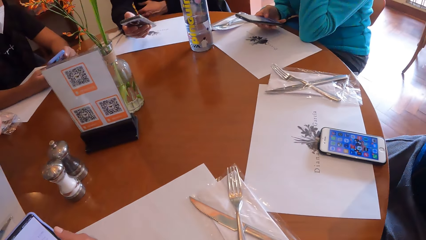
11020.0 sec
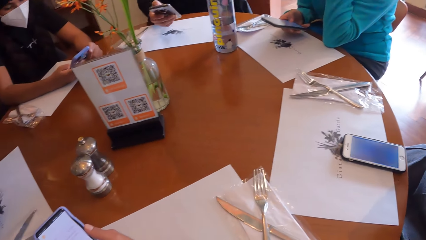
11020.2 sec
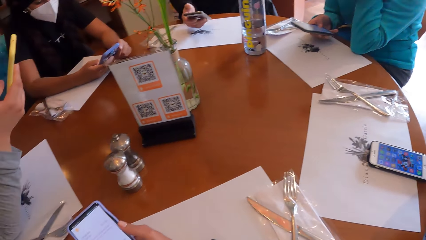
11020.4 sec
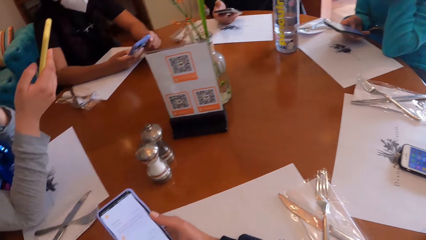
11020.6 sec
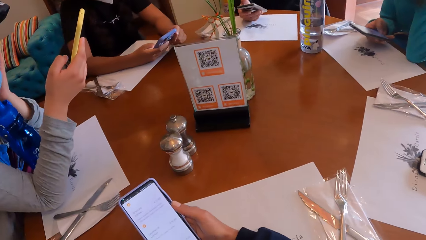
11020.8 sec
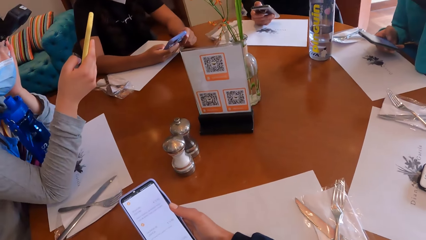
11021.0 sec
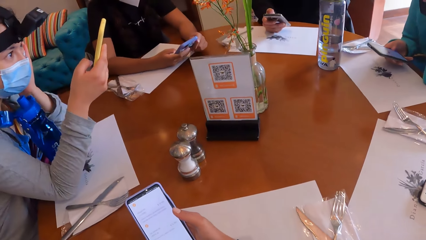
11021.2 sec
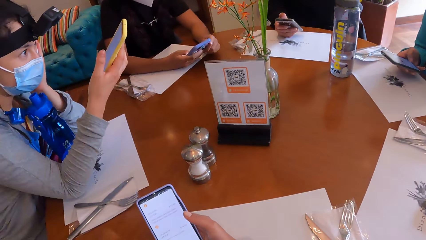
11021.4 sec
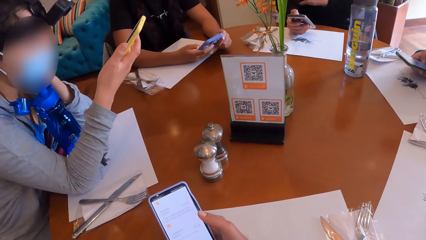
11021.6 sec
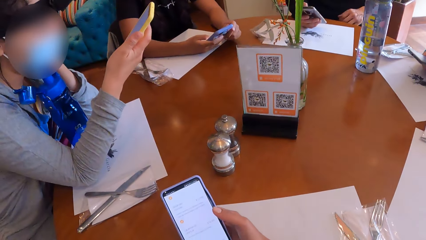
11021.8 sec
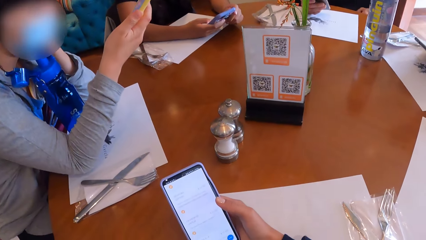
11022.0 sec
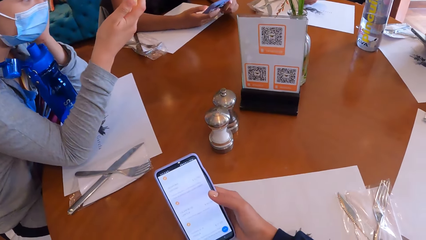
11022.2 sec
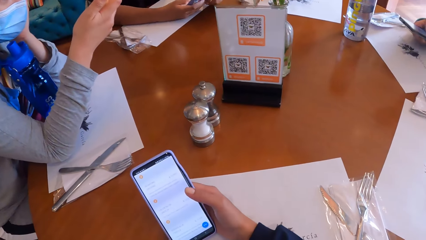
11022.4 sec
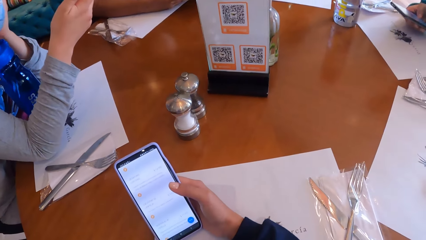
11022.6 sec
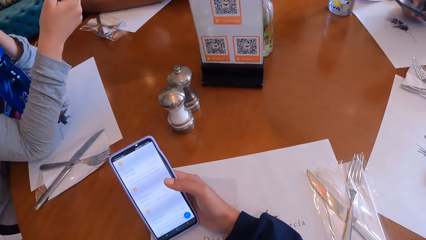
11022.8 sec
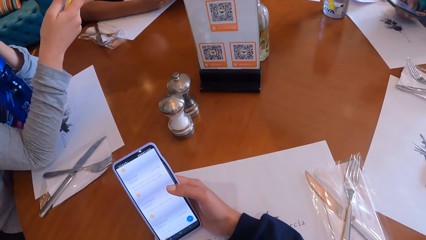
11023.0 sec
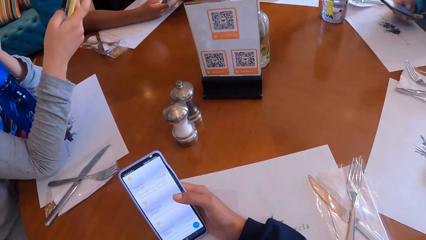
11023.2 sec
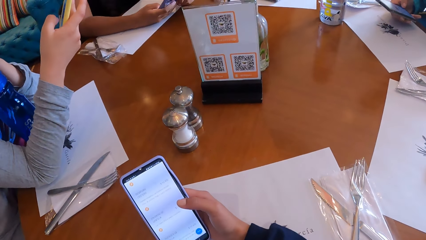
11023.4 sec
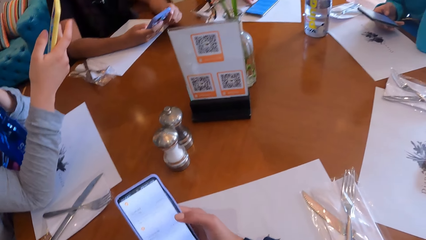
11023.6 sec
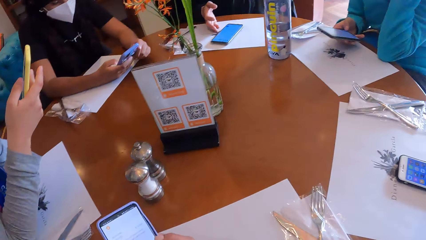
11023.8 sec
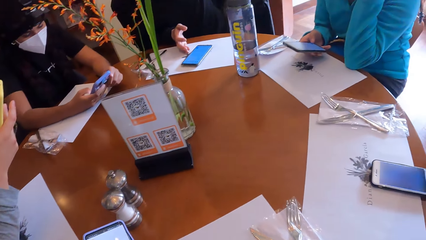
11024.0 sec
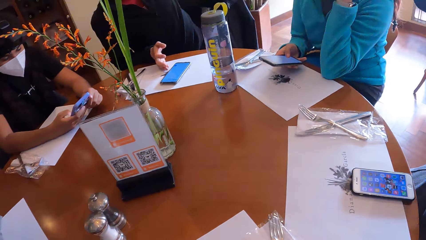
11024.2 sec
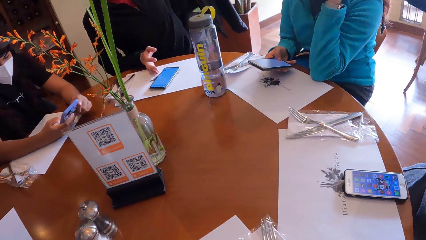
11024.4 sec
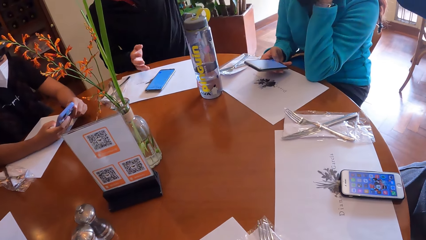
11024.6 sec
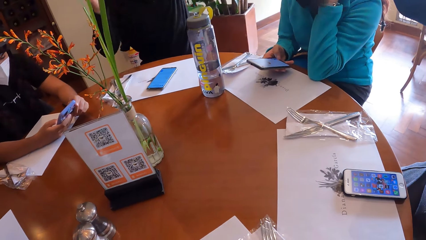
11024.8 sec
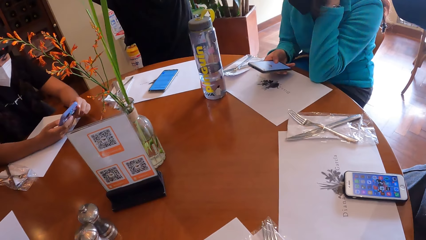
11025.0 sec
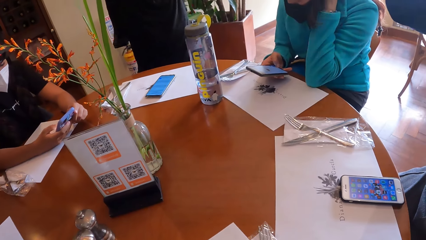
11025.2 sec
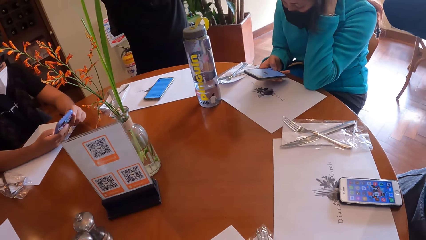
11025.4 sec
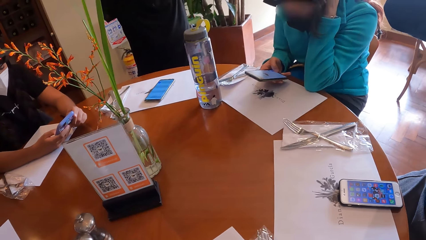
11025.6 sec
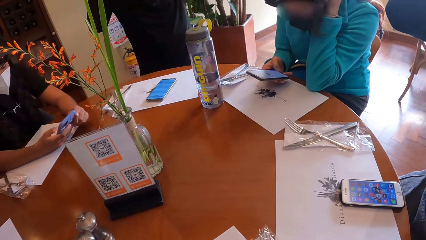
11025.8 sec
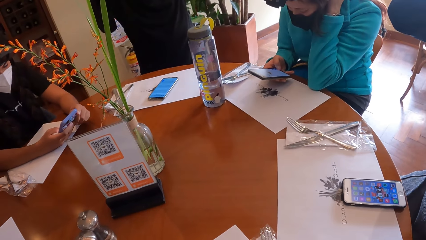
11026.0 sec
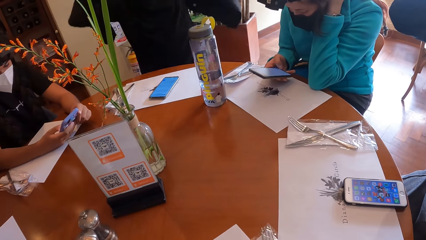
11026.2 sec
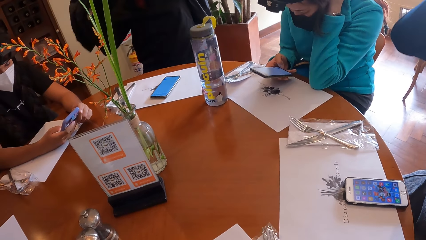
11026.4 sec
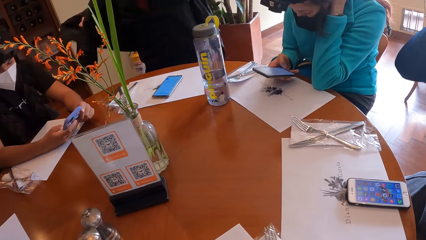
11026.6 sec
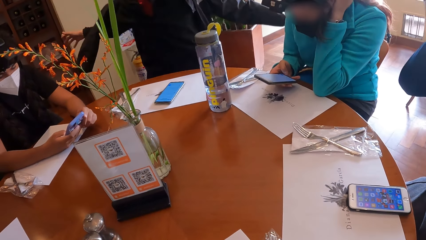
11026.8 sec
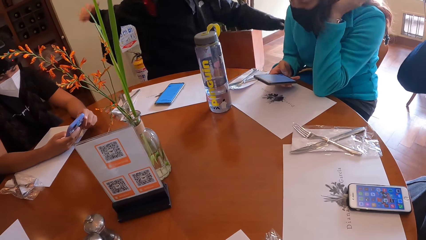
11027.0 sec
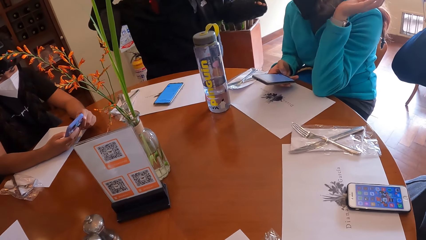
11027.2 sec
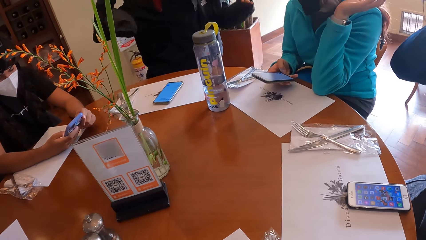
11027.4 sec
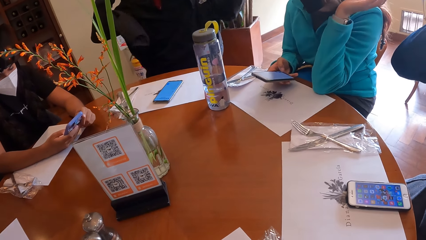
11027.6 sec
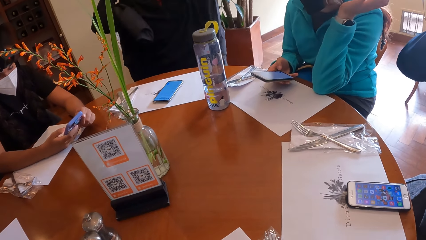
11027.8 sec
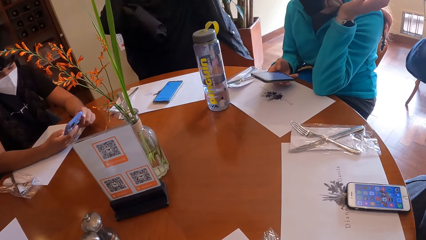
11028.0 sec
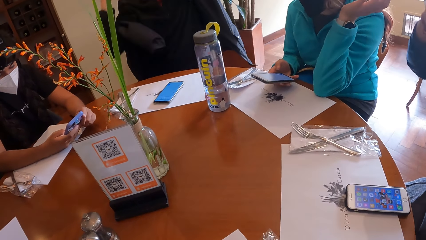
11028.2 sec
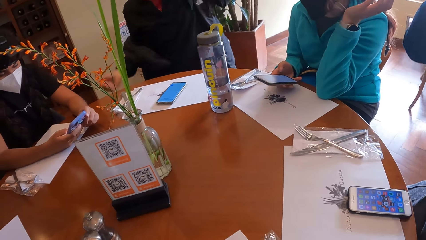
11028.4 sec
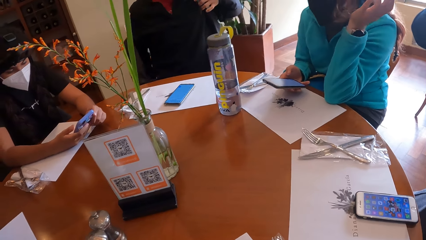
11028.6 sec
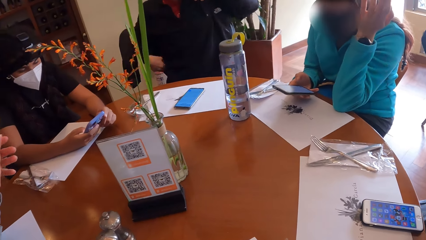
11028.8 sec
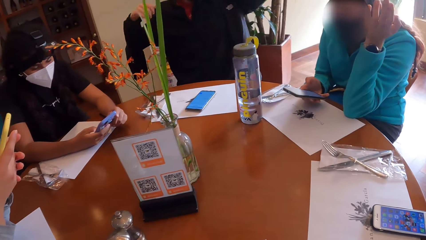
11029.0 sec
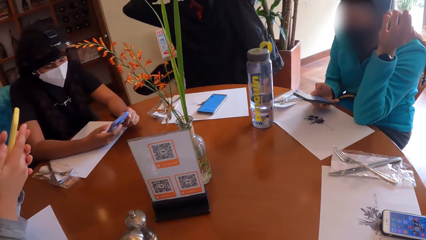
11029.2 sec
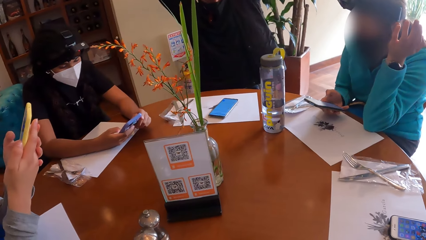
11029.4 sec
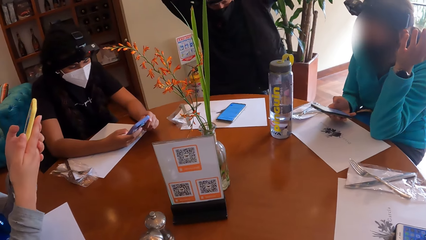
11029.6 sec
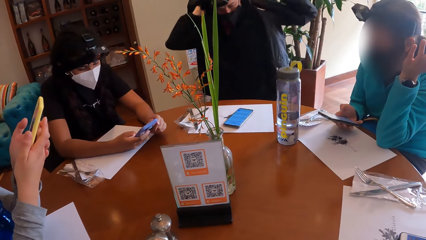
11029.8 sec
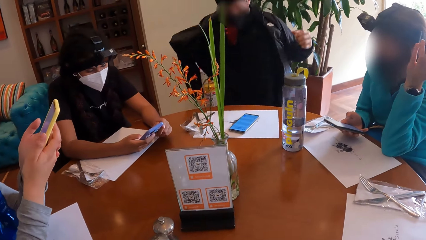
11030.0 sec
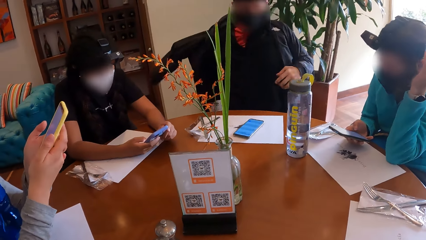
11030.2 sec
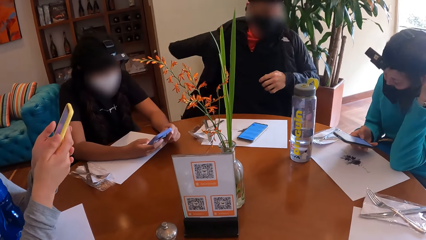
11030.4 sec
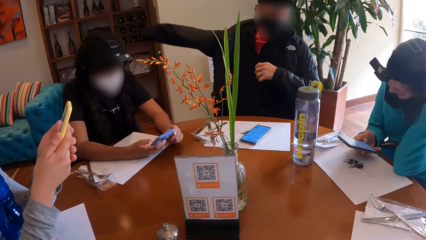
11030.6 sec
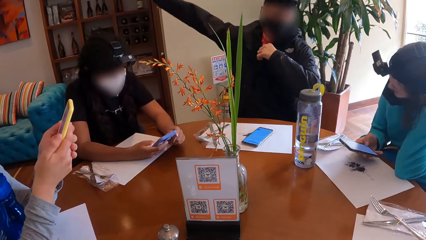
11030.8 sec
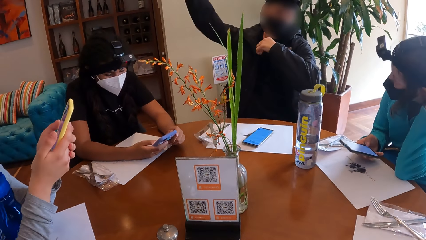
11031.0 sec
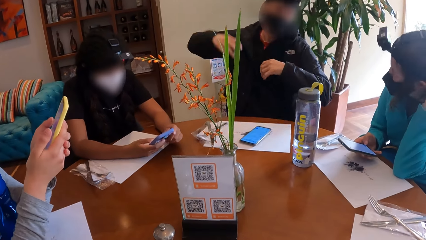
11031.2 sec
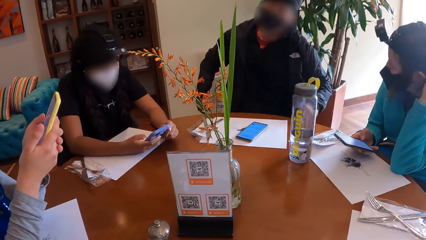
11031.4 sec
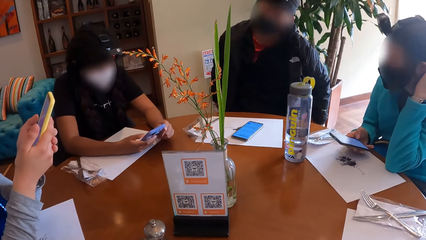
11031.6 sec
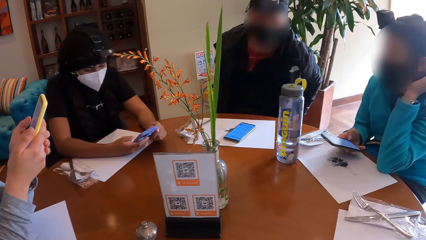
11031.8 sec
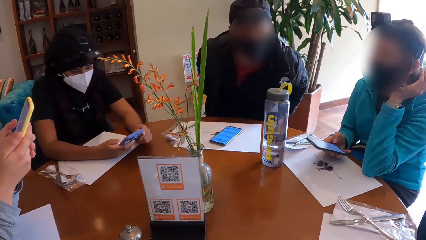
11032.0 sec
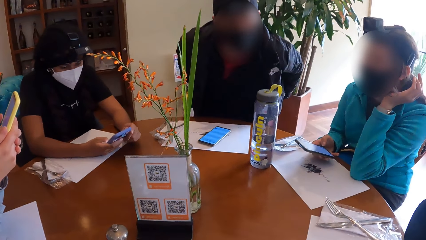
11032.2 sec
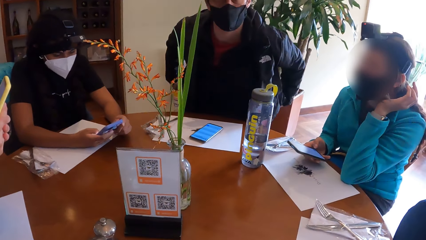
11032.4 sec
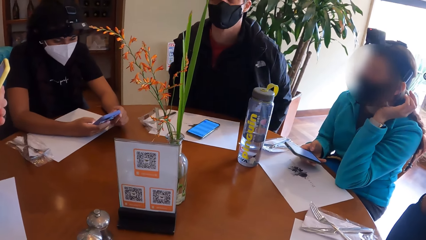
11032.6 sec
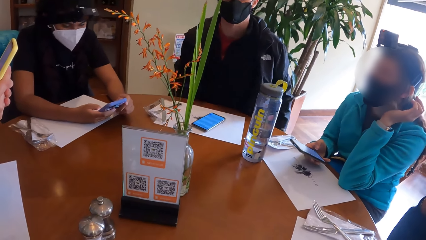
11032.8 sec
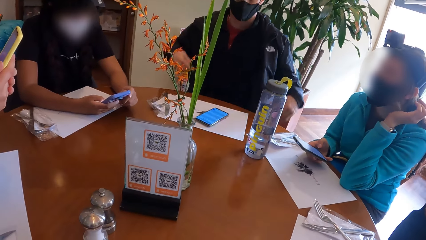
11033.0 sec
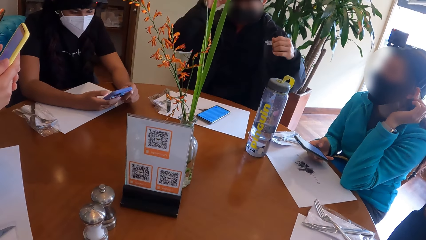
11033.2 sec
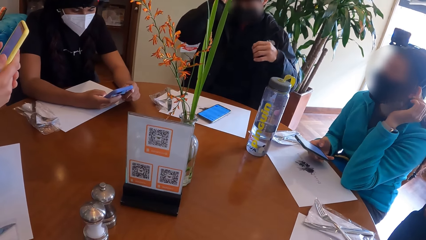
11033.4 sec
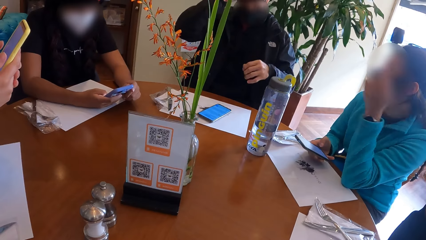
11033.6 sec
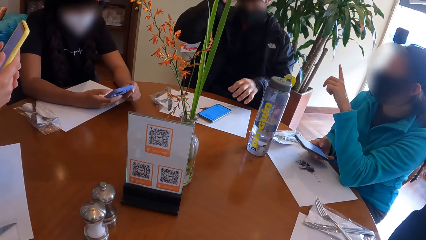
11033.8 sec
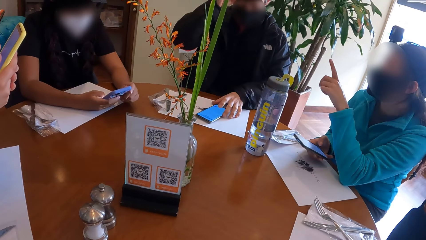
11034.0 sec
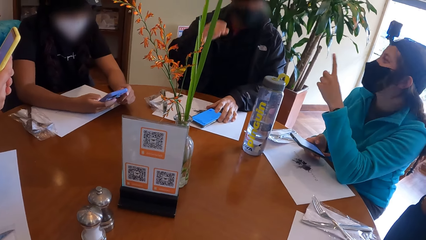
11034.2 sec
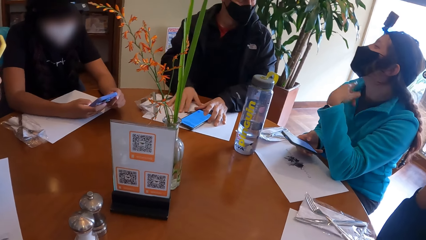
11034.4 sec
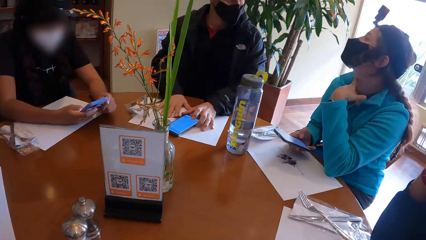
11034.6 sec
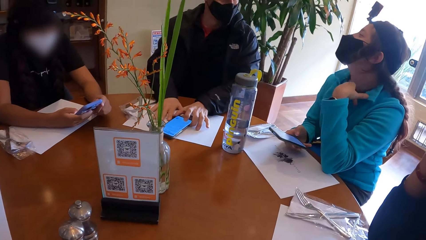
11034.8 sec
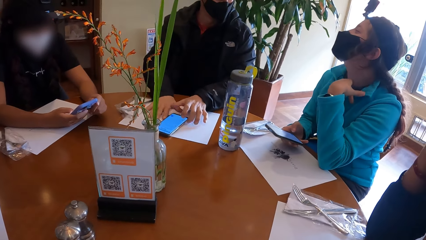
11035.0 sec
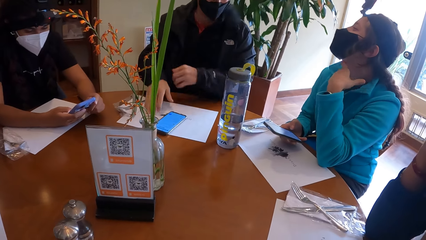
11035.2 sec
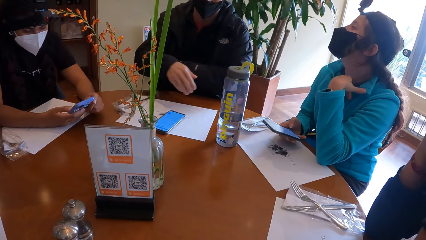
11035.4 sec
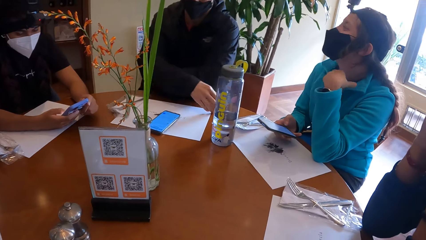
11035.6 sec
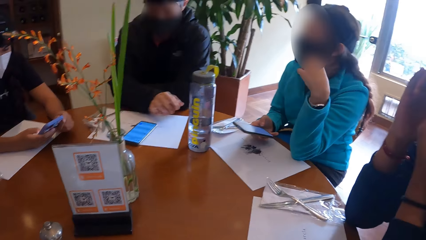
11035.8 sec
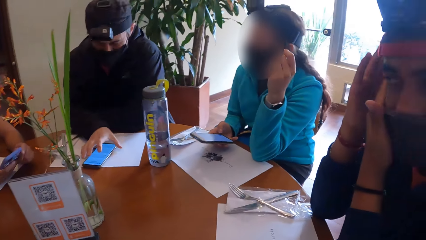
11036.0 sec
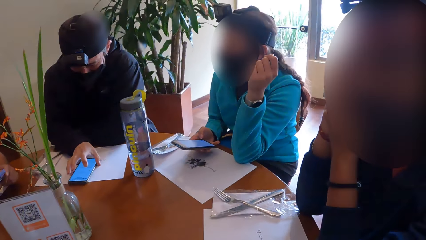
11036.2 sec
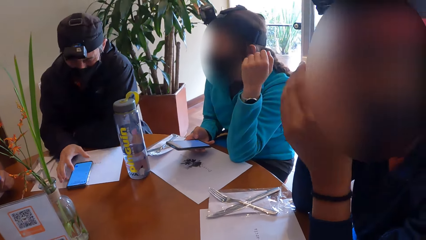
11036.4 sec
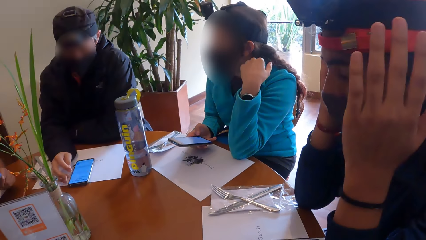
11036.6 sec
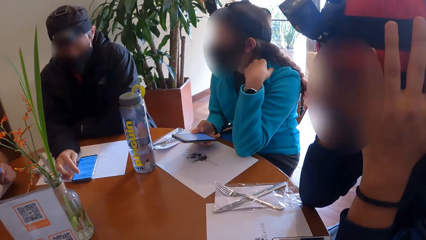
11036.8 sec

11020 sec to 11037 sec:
The camera wearer looks around. They converse with a woman. A man wears his jacket with both hands. Another woman raises hands. The man puts on a jacket. A third woman uses a phone. The camera wearer looks at another woman. The man touches a camera on his head with his right hand, shifts the phone on the table with his left hand, and places his right hand on the table. A woman touches her neck with her left hand. The man converses with the third woman. The man touches the phone on the table with his right hand.
